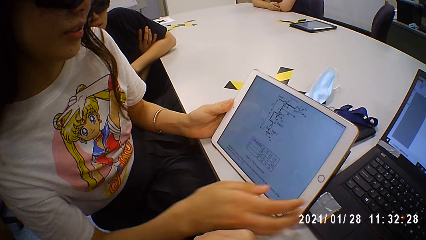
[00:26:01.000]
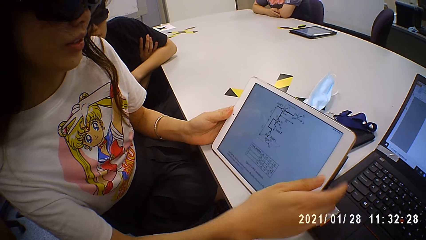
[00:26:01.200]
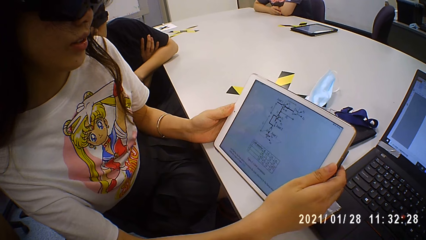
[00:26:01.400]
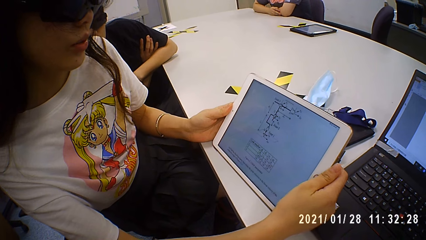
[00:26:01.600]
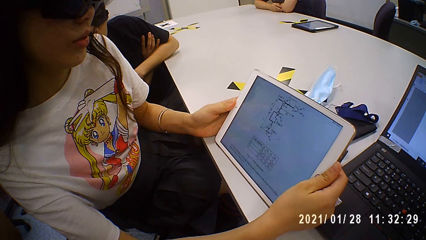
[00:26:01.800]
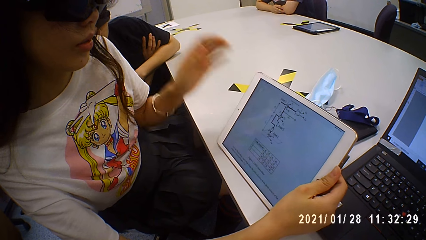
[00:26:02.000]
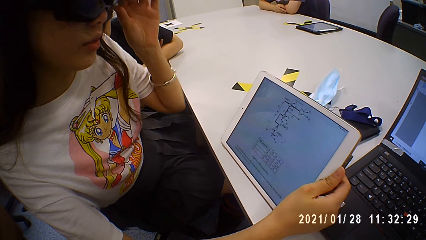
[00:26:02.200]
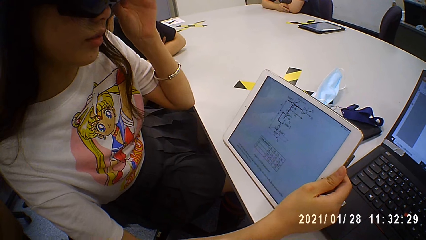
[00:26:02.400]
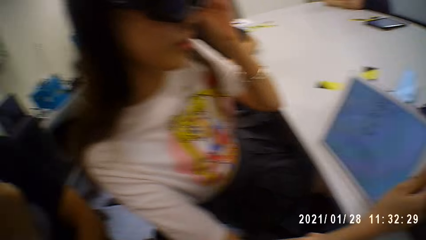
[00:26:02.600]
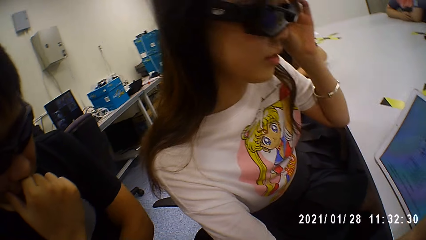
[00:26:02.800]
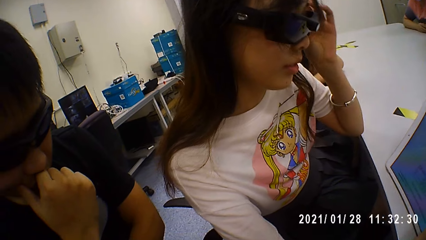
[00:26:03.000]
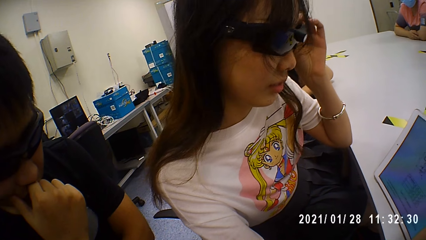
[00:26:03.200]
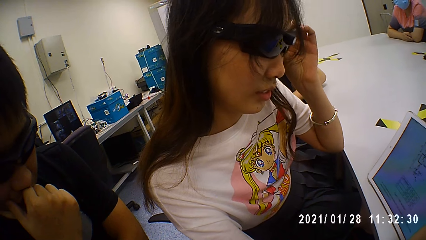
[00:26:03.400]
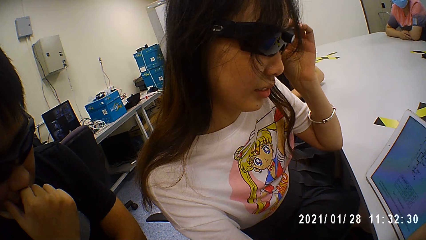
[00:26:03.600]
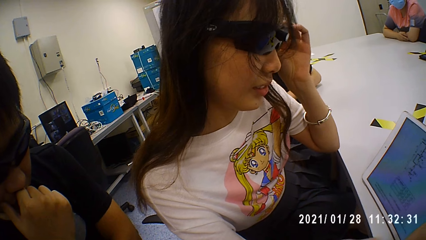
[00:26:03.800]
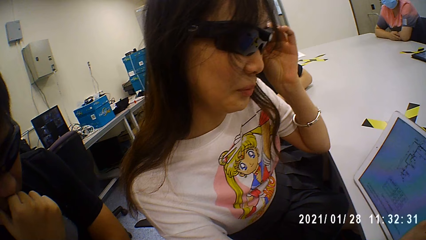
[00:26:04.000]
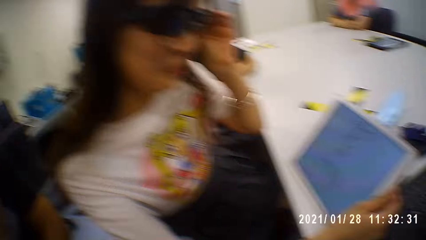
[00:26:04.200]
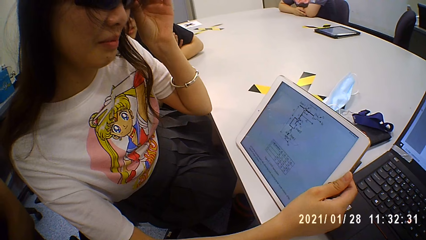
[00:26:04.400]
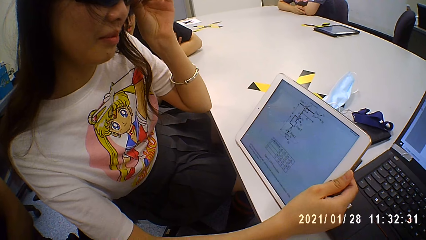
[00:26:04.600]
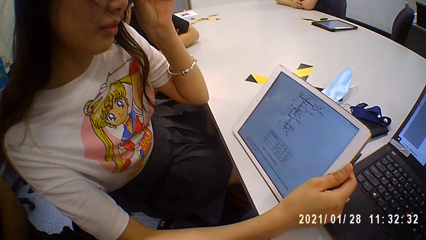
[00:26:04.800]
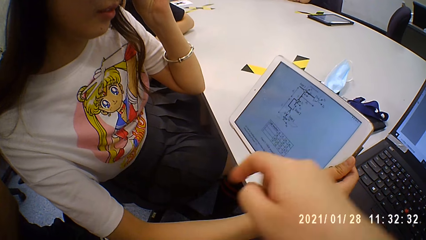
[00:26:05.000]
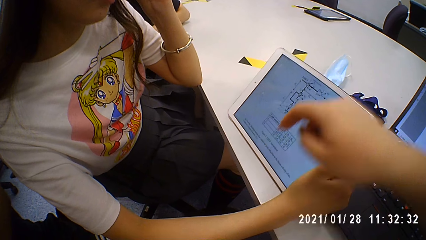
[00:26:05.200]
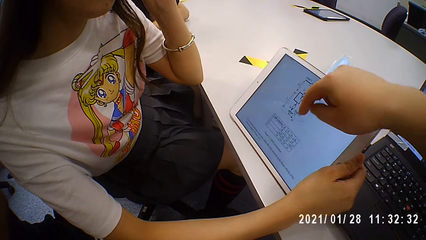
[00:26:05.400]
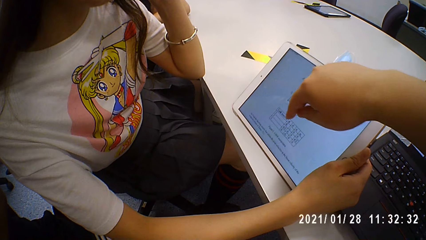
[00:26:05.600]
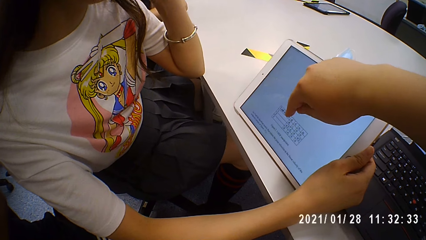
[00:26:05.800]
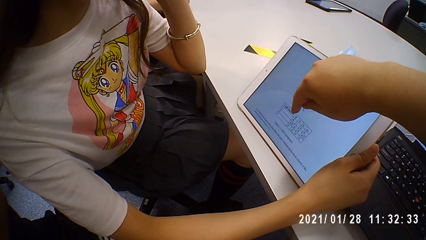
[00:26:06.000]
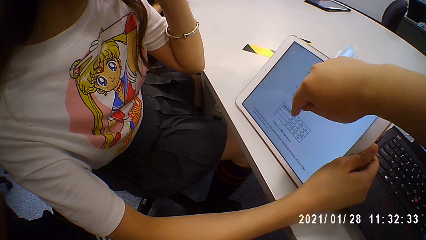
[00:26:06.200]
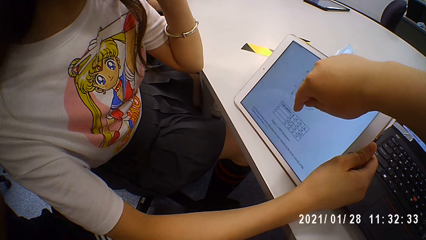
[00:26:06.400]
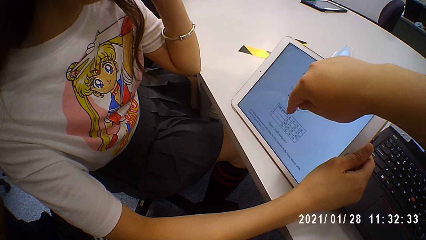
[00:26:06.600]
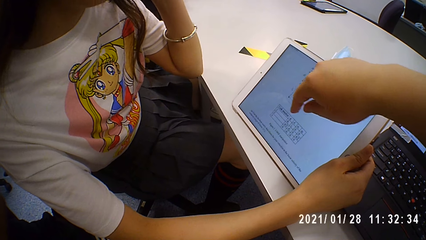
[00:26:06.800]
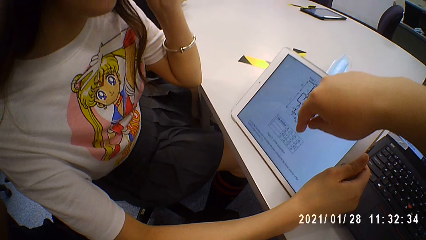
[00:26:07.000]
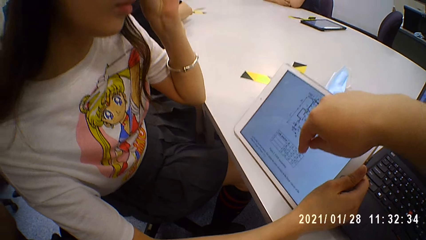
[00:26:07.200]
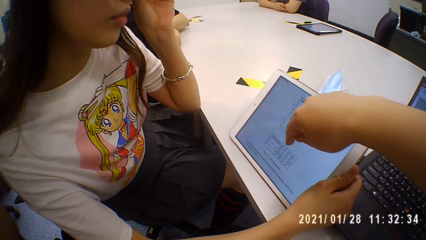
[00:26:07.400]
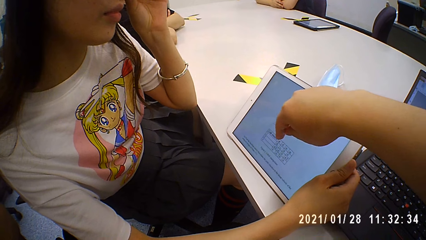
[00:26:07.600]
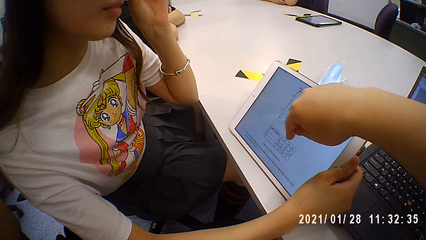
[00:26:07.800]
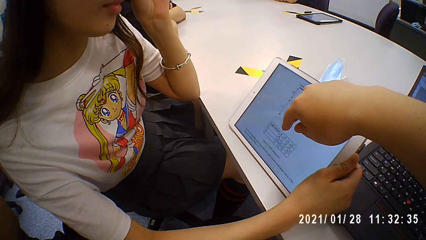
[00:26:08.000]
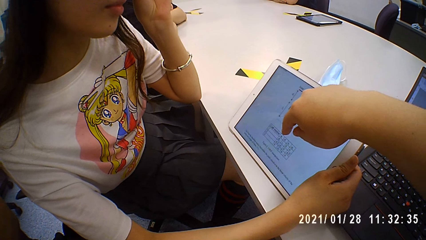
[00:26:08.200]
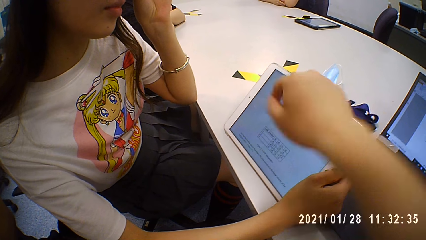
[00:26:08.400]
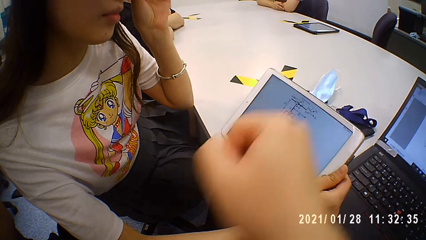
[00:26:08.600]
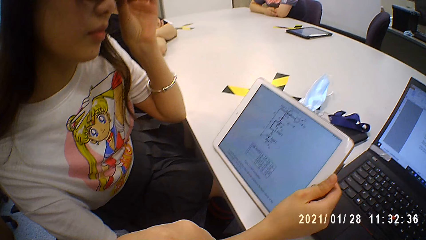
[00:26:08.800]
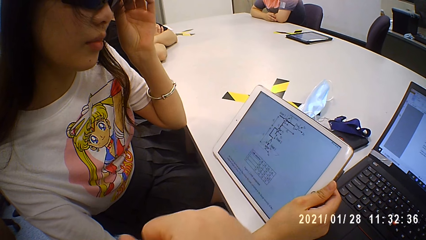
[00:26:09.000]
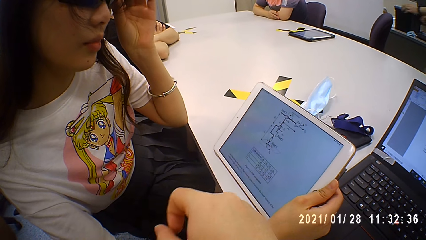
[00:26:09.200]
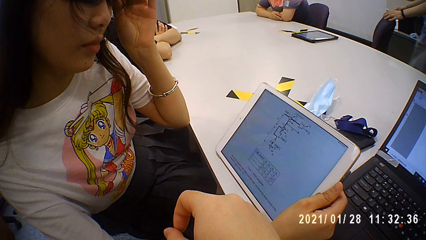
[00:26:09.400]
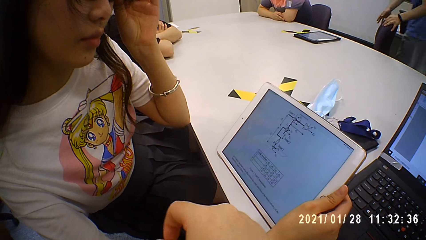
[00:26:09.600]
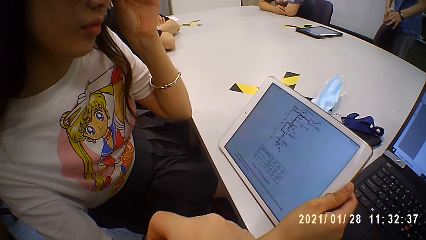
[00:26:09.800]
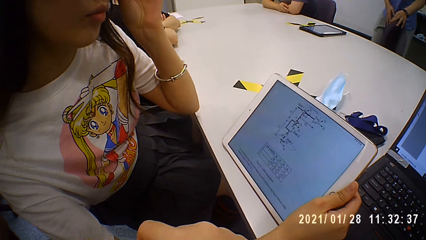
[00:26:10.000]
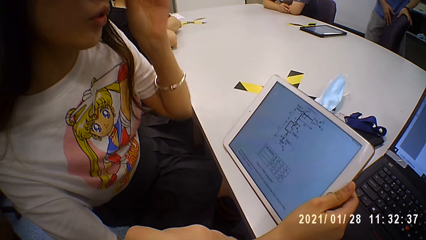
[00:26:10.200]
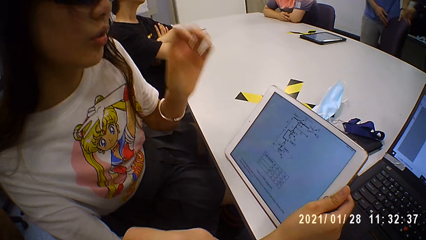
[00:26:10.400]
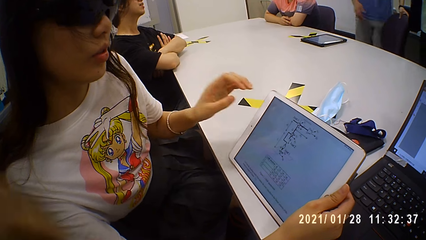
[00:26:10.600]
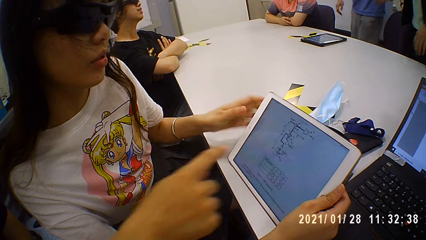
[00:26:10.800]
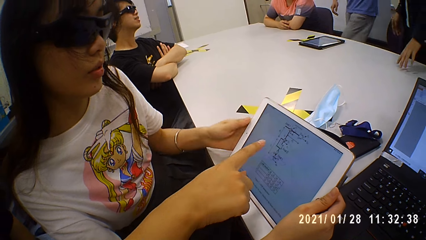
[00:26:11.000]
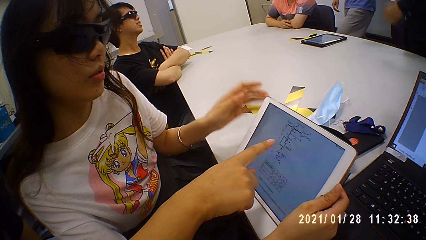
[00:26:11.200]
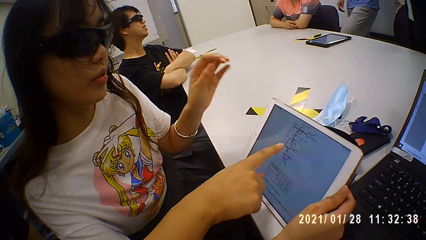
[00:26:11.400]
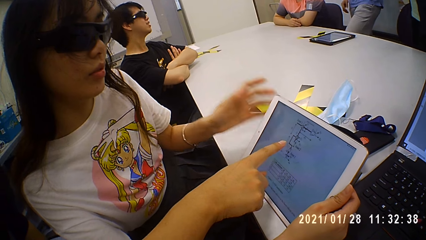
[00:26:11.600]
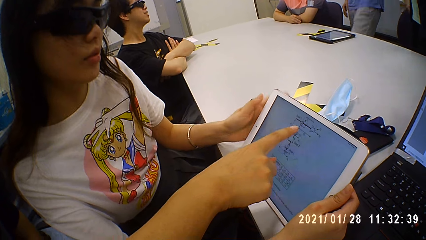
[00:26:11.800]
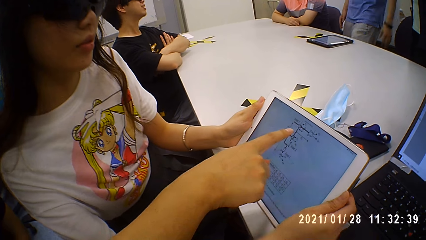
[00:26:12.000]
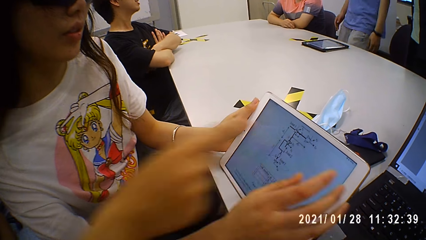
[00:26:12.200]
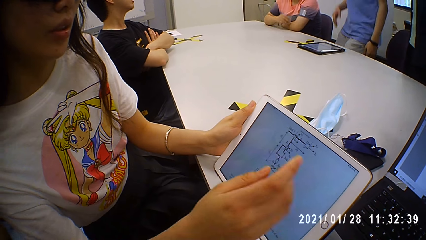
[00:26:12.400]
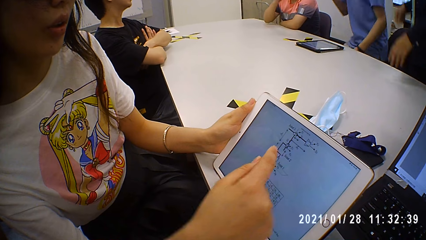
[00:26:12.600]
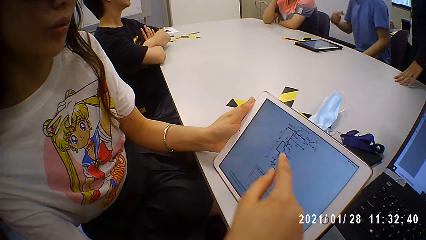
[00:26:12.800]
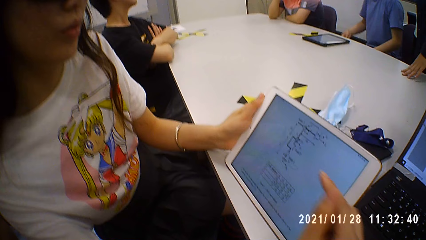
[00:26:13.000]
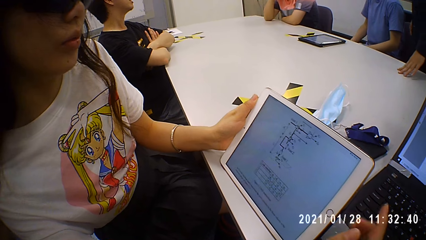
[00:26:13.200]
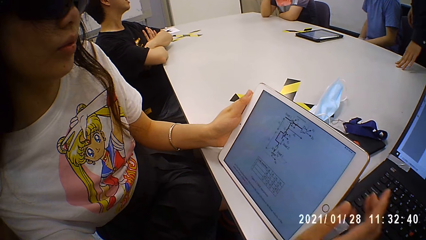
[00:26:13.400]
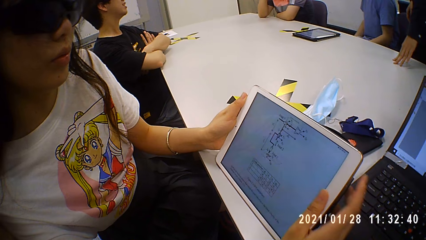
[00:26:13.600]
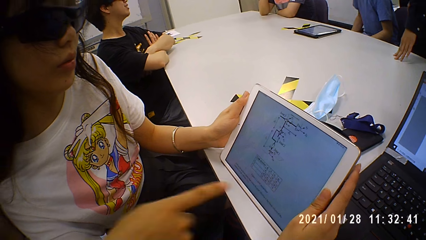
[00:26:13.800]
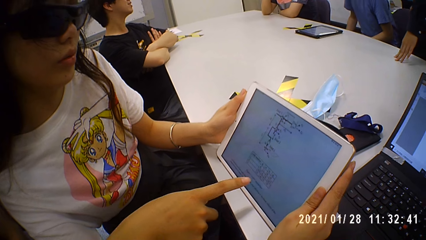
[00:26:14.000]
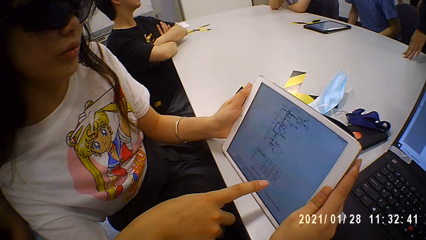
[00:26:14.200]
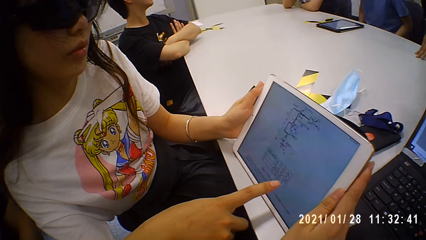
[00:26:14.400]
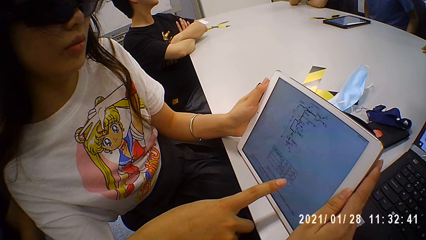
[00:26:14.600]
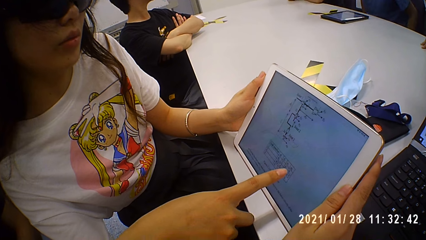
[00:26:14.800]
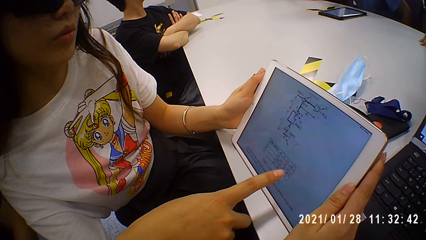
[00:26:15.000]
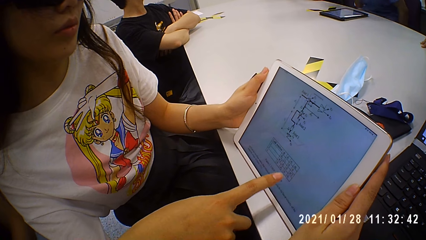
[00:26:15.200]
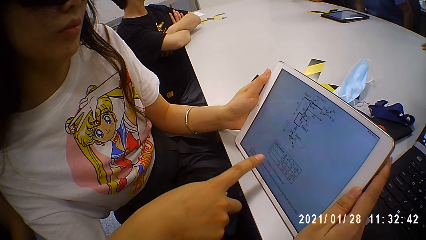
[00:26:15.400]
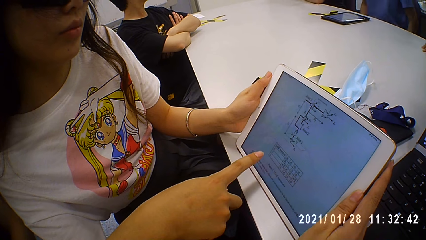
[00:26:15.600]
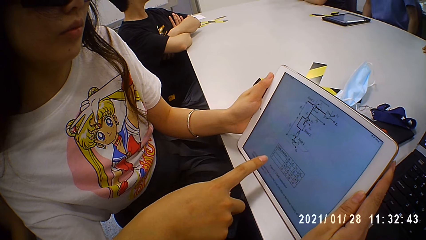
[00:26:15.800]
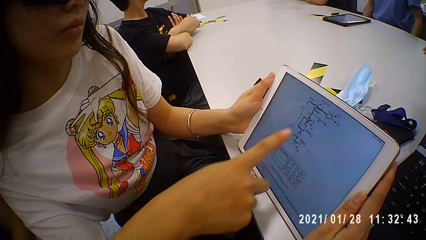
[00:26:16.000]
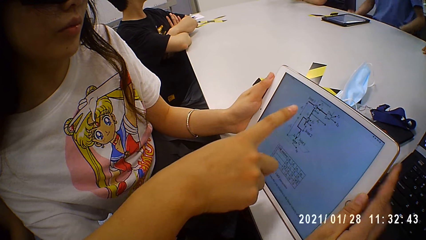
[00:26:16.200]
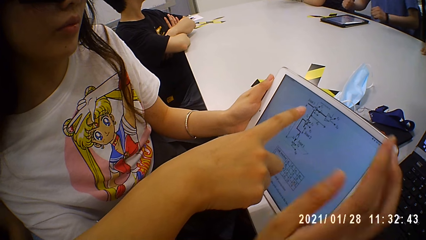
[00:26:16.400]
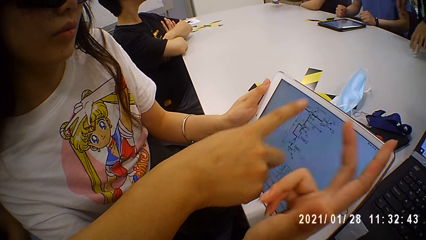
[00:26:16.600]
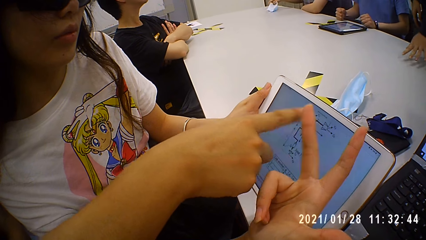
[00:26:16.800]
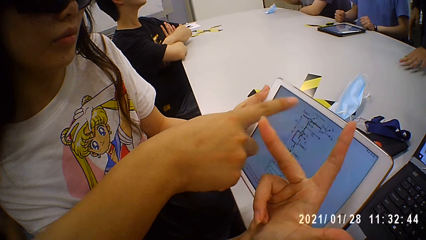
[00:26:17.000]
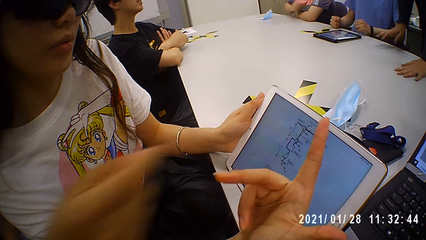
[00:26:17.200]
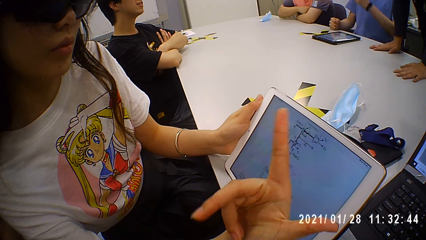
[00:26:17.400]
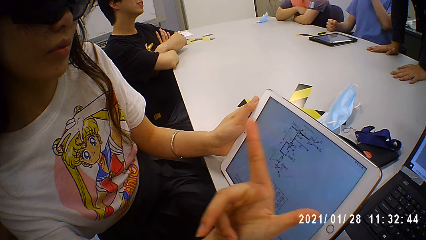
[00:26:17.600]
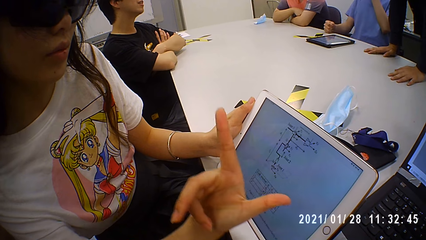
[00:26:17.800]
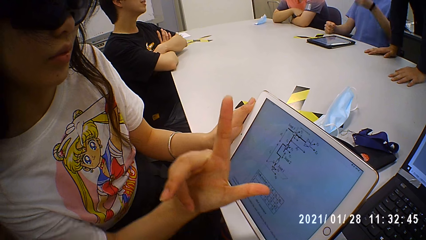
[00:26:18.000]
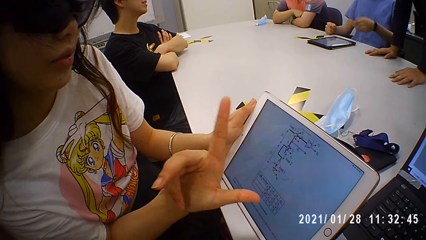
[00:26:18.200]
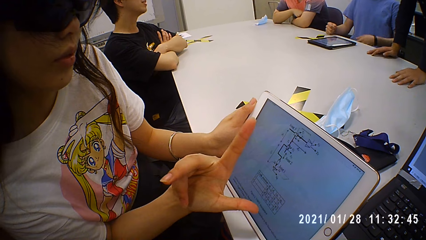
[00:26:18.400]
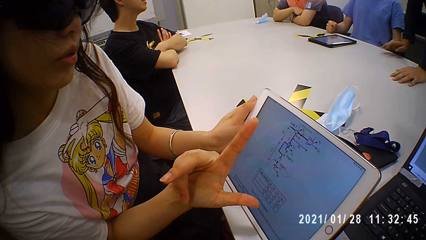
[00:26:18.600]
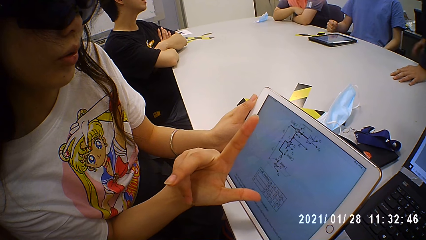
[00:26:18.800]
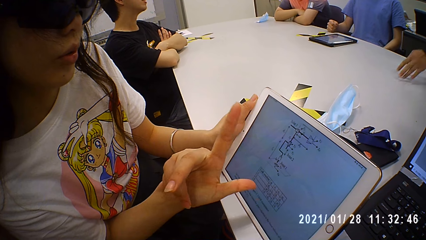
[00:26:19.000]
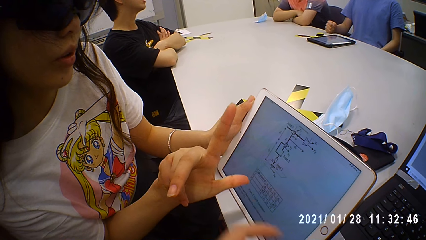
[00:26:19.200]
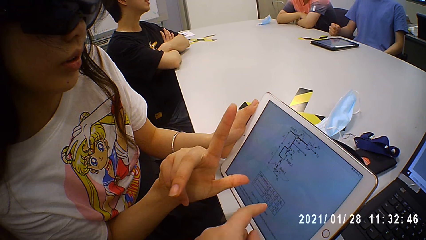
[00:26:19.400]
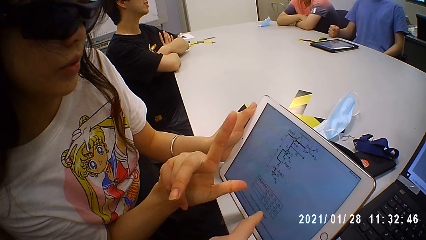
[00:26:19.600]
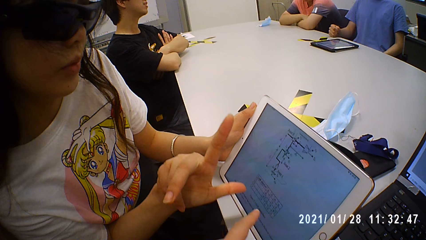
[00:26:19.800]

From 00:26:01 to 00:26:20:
The person adjusts the goggles. The camera wearer talks to the woman. The woman adjusts the camera. The camera wearer talks to the woman and points on the tablet screen. The man talks to the camera wearer and points at the tablet. Another person sits on the chair. The camera wearer talks to the man. The man points at the tablet and talks to the camera wearer. A third person leans on the table. The camera wearer talks to the man and points at the tablet.
